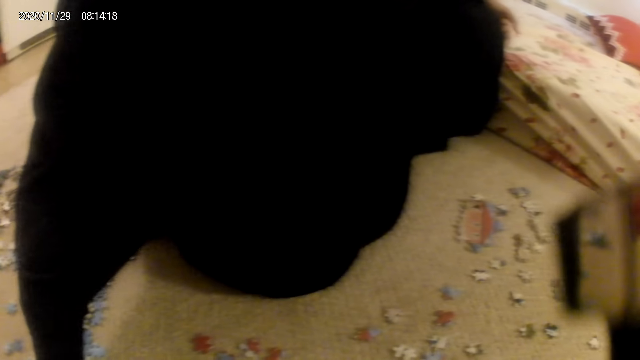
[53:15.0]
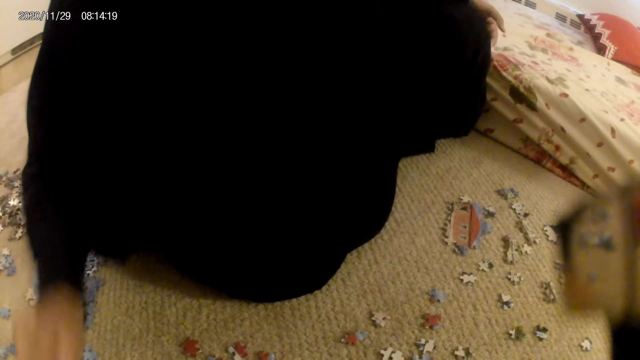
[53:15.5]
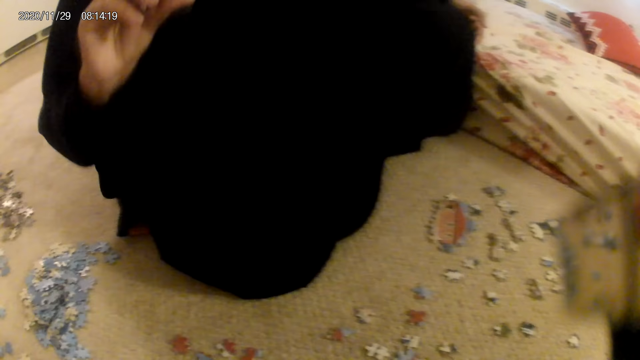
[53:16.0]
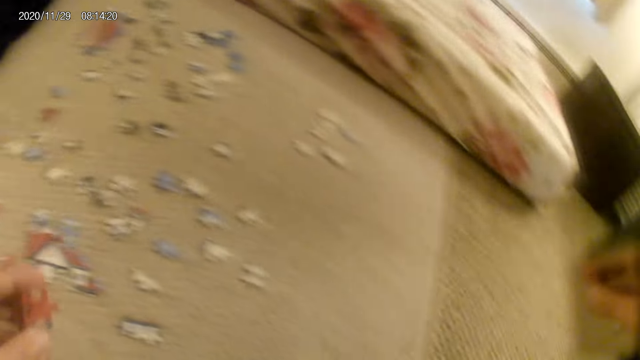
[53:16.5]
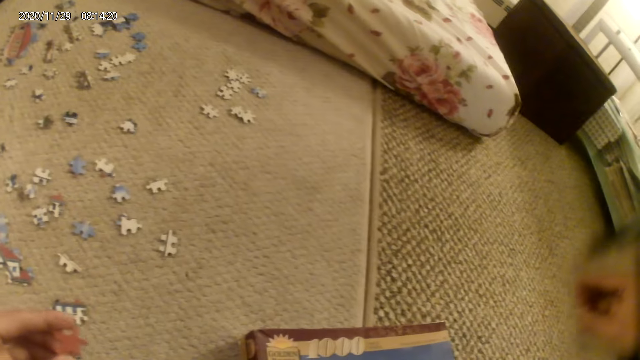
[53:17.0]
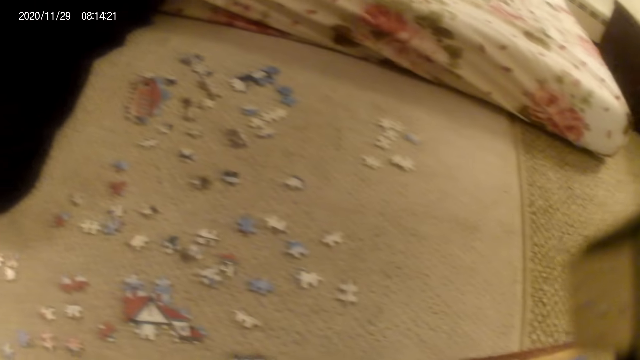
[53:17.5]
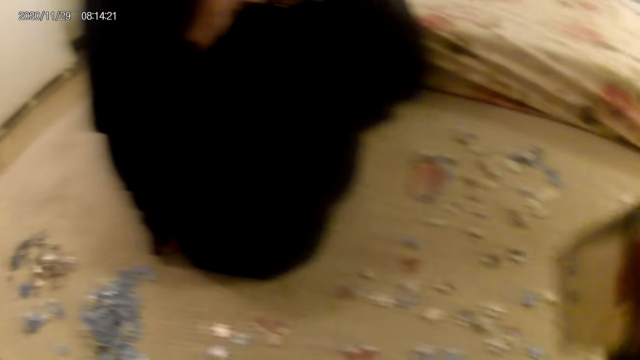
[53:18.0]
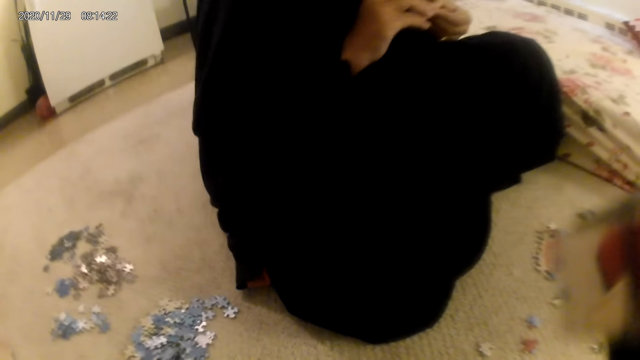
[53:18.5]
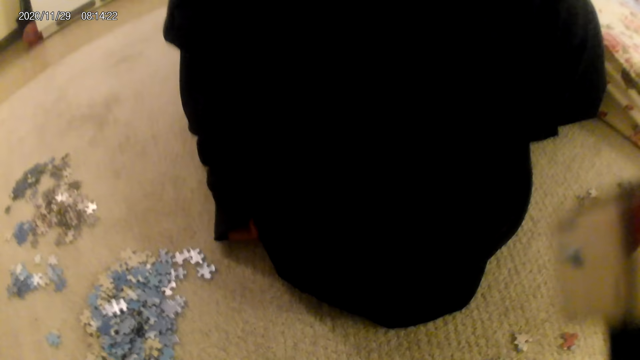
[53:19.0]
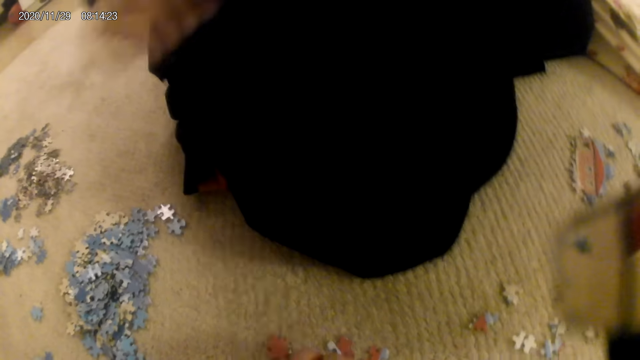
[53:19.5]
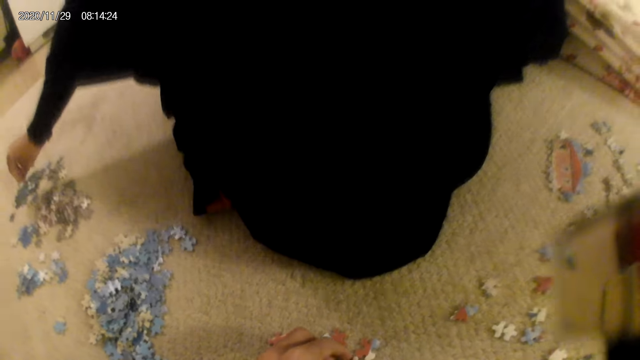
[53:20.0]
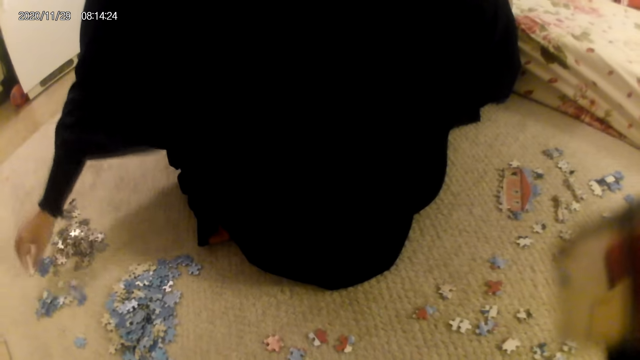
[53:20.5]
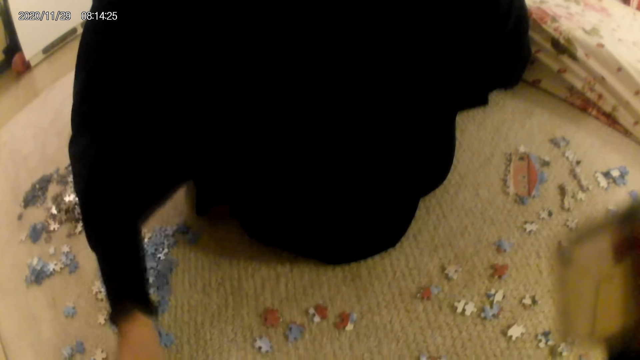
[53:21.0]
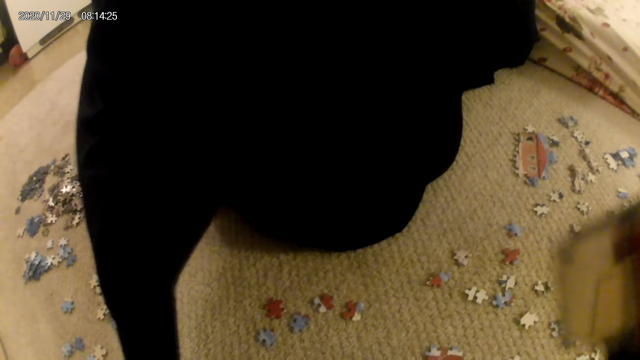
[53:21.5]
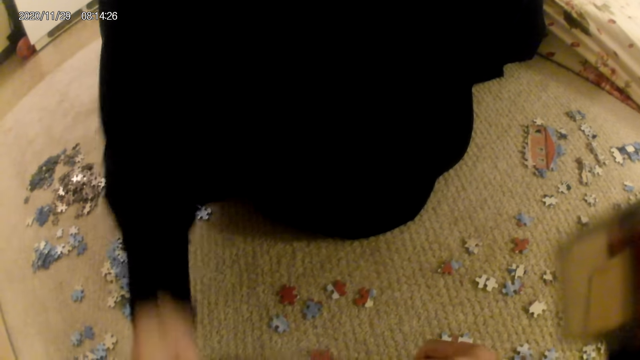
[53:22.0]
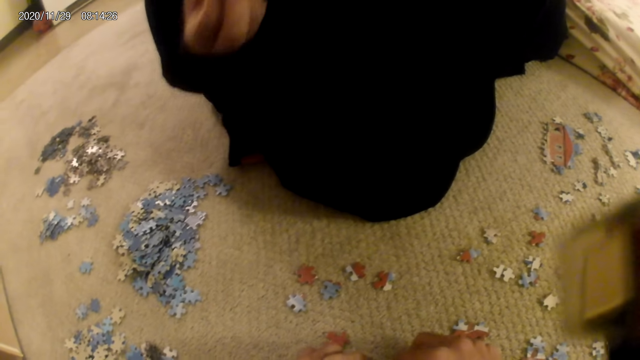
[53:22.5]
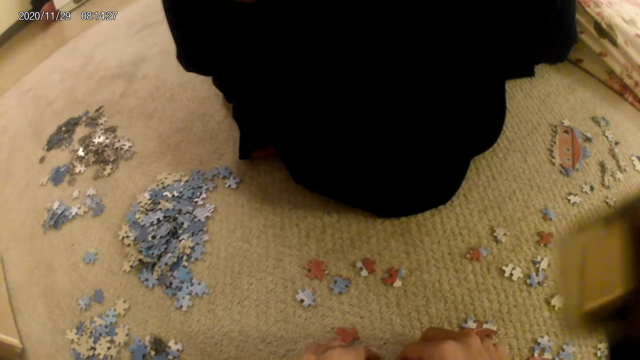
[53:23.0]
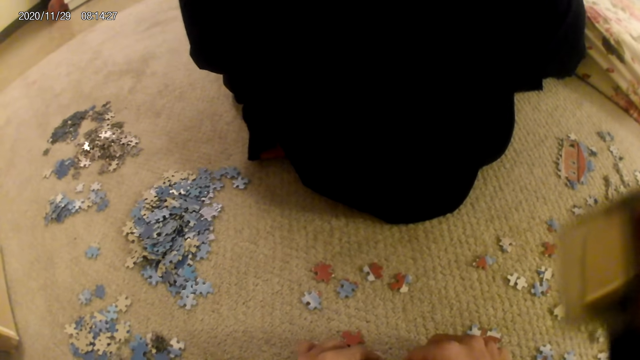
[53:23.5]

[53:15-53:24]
The lady stares at the puzzle piece. The camera wearer stares at the puzzle piece in the hand. The lady places the puzzle piece on the floor. The camera wearer picks up a puzzle piece. The lady picks up a puzzle piece. The camera wearer arranges the puzzle pieces on the floor. The lady stares at the puzzle piece.

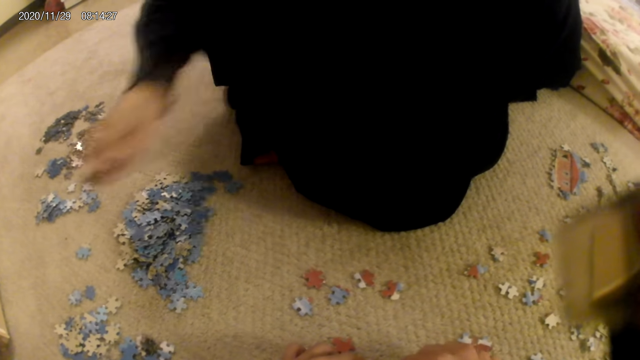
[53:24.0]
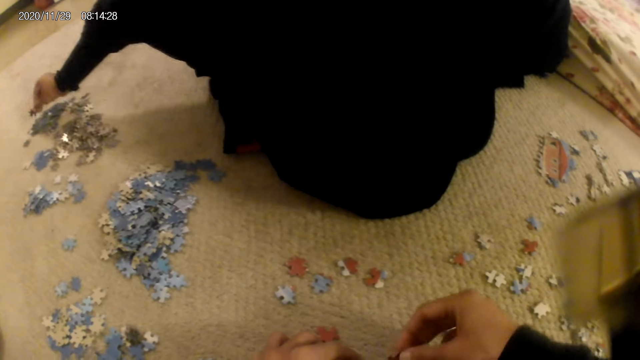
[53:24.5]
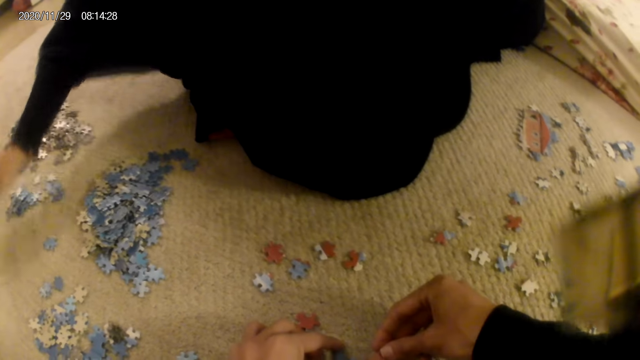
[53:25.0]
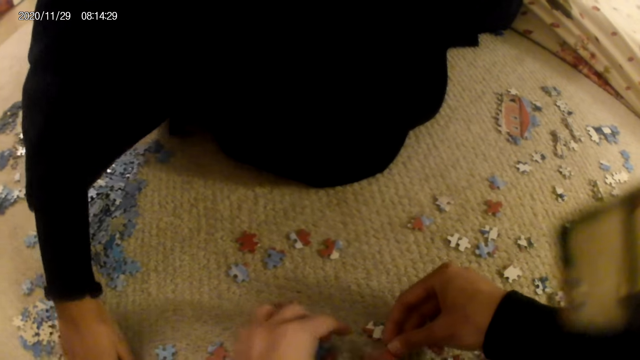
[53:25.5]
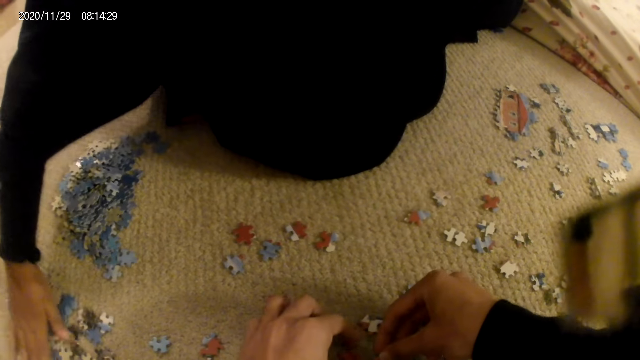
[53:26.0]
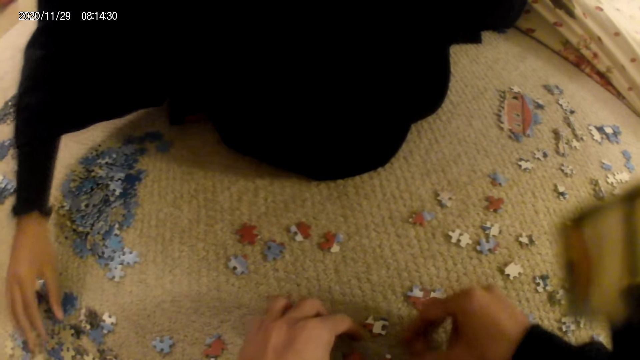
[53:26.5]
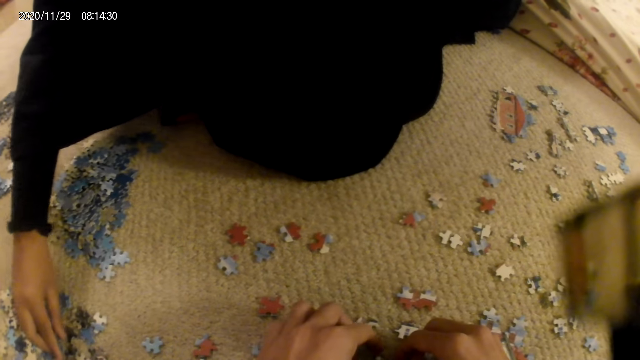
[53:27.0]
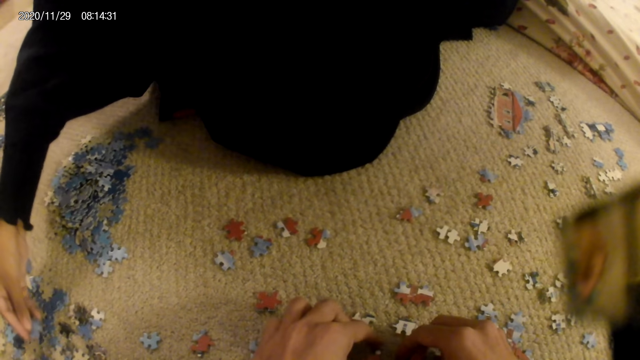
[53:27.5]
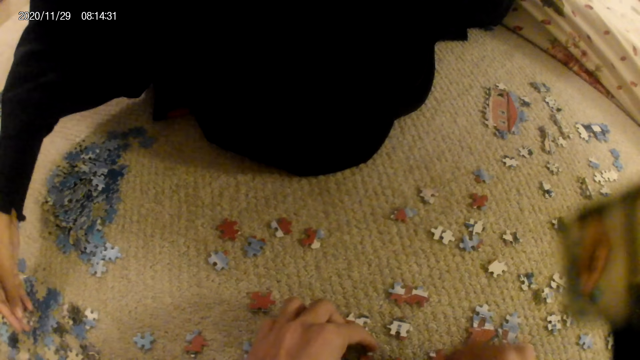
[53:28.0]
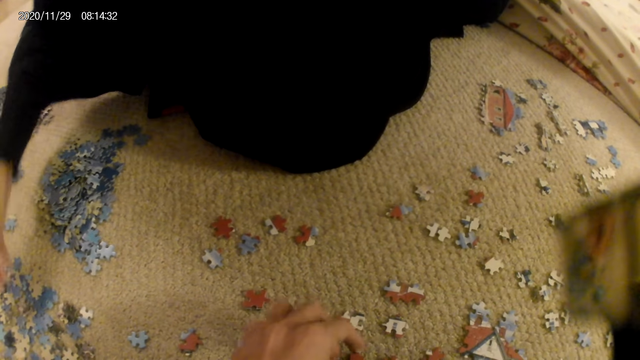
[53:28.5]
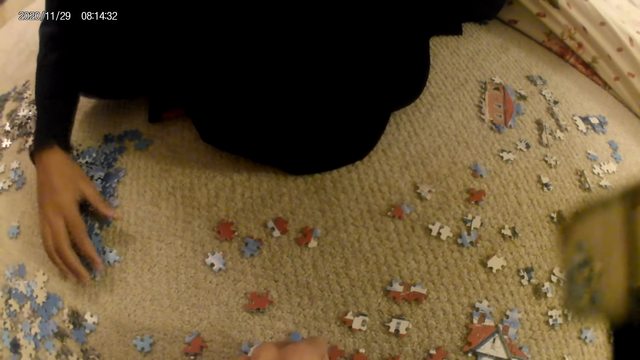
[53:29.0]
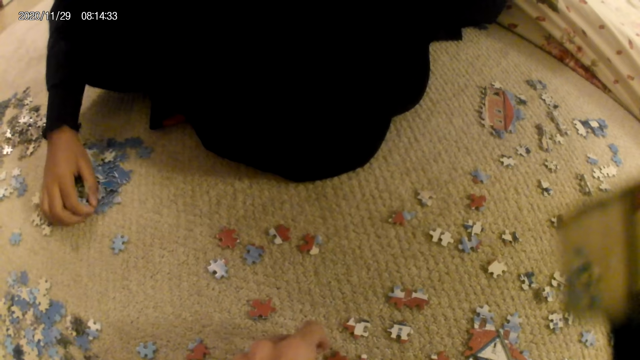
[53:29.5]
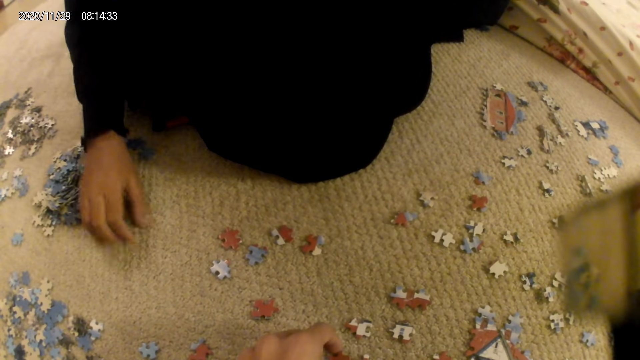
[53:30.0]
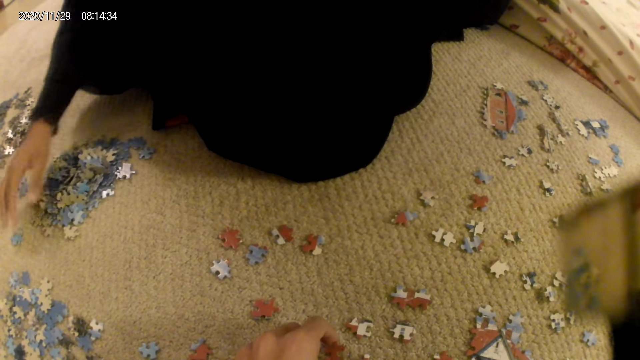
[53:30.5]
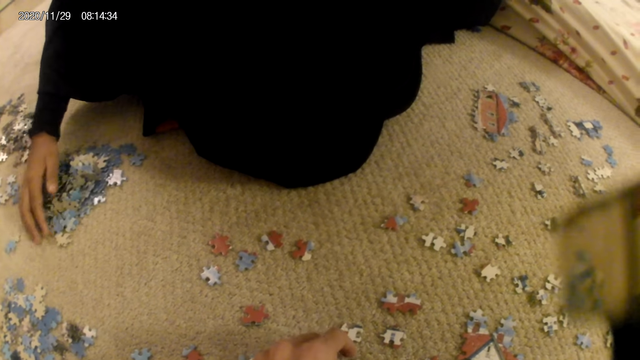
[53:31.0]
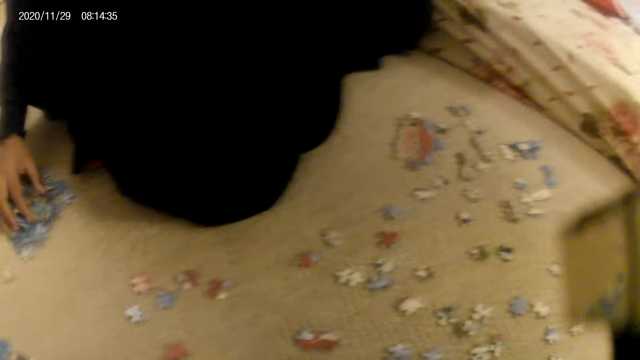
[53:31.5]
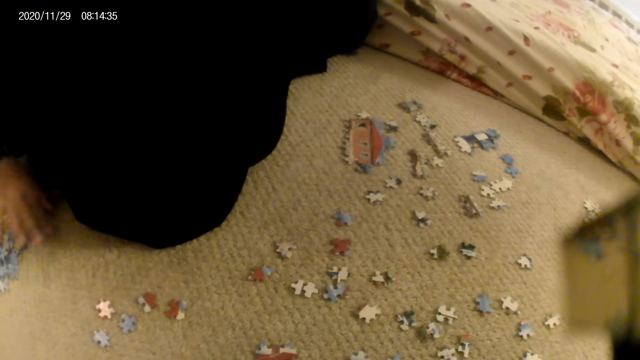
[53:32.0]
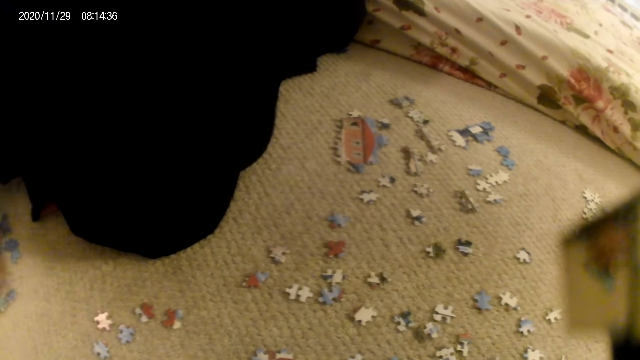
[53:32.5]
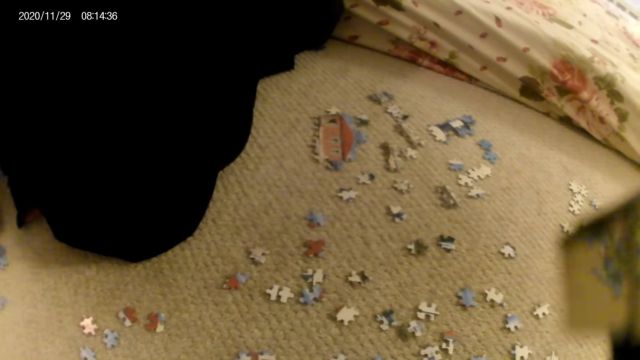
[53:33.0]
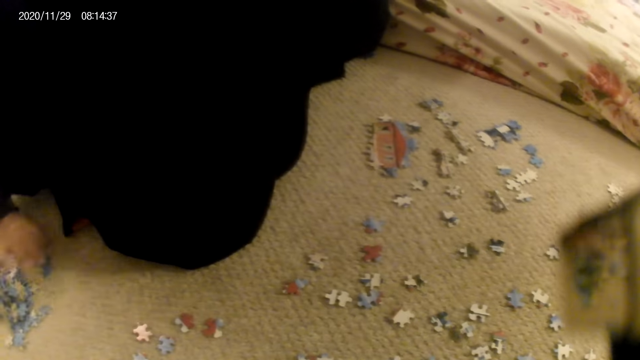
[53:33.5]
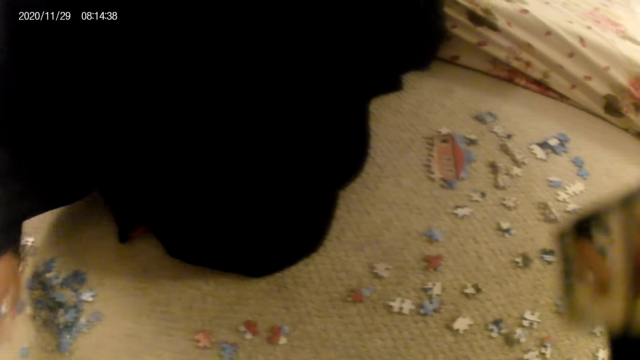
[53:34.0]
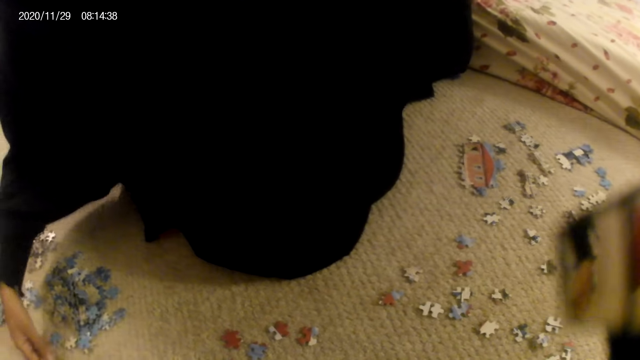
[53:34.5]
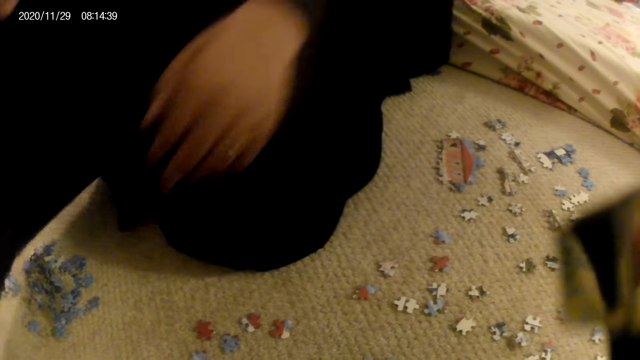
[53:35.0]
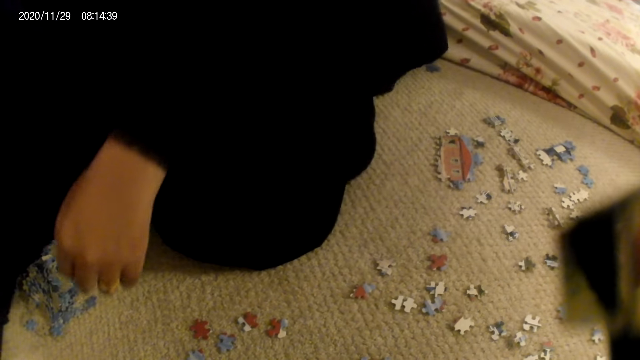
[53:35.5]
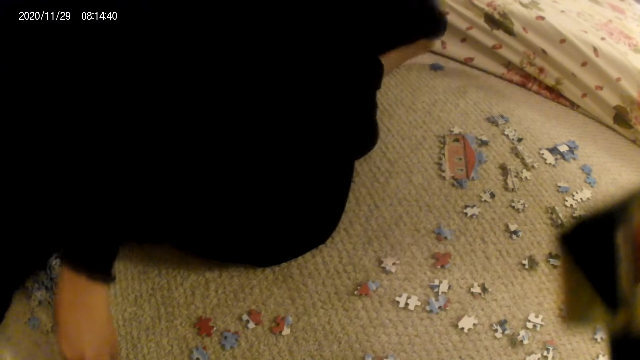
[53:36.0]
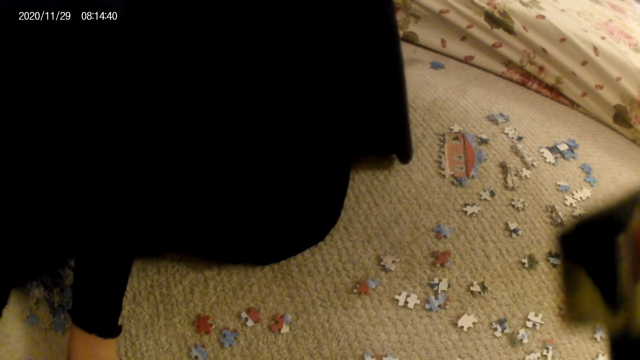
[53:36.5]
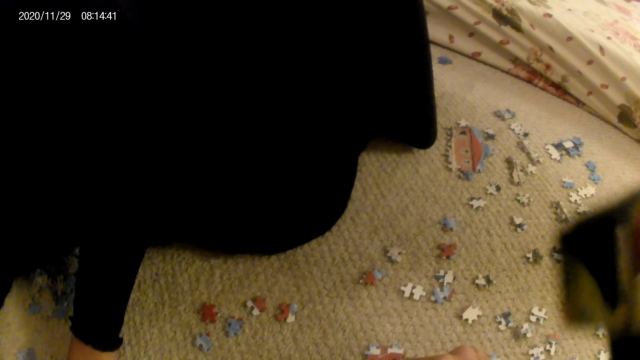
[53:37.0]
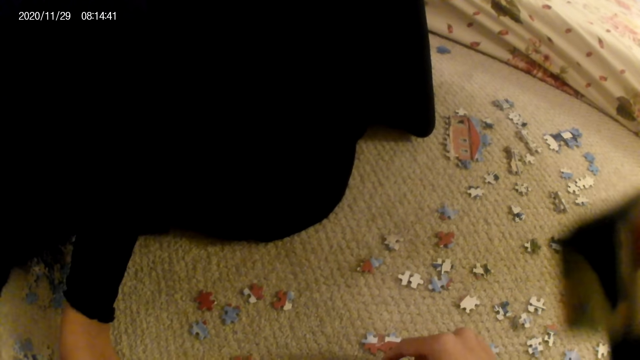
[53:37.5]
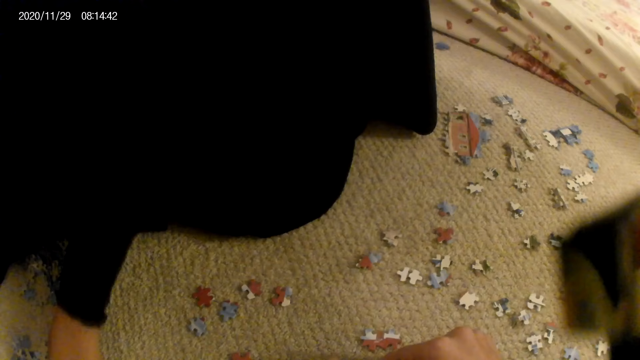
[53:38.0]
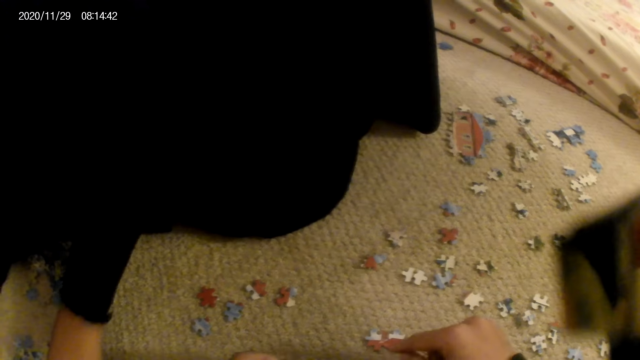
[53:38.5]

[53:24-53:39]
The lady places the puzzle piece on the floor, moves the puzzle pieces on the floor and picks up the puzzle pieces. The camera wearer grabs the puzzle. The lady places the puzzle pieces on the floor, moves the puzzle pieces on the floor and turns the puzzle pieces on the floor.
